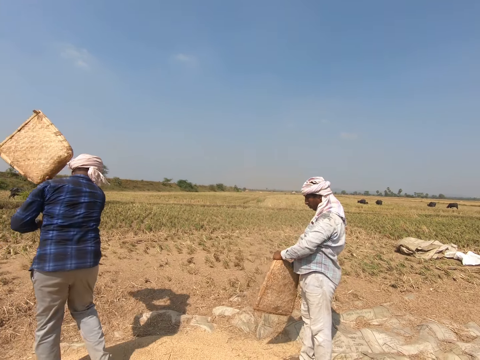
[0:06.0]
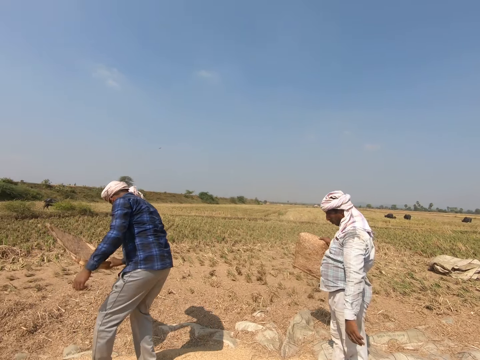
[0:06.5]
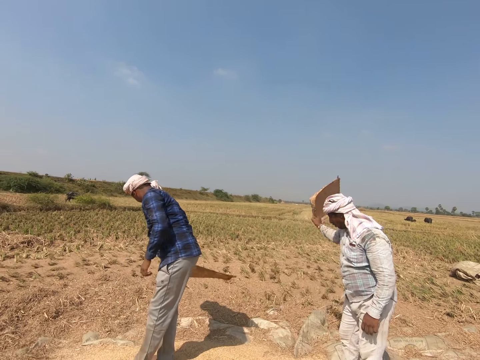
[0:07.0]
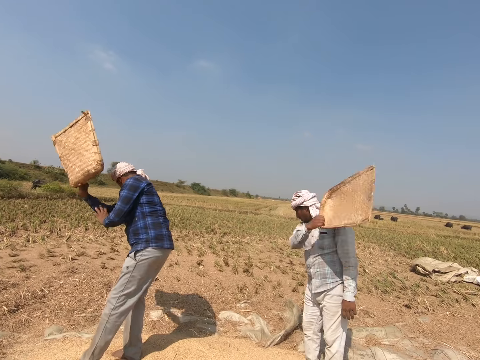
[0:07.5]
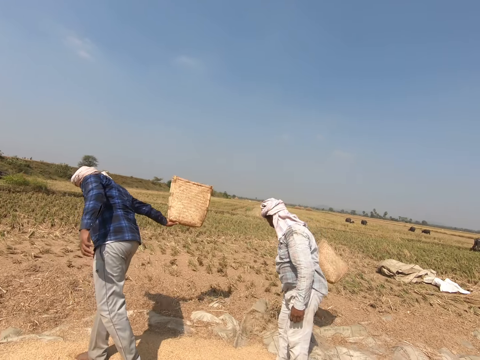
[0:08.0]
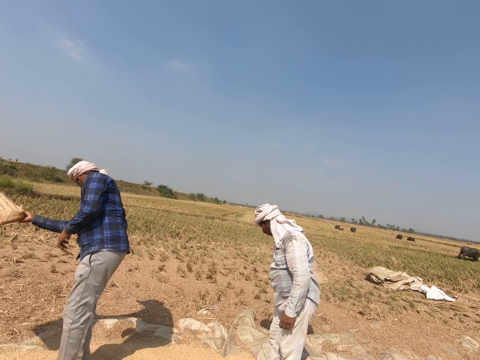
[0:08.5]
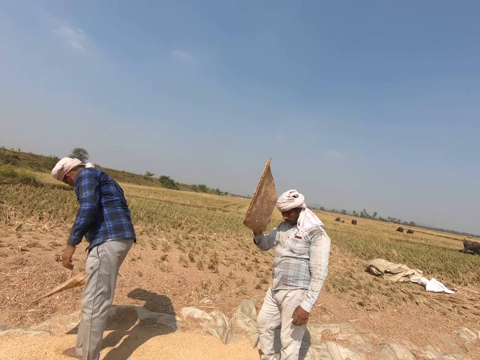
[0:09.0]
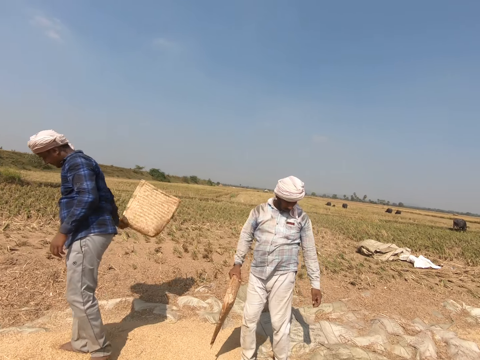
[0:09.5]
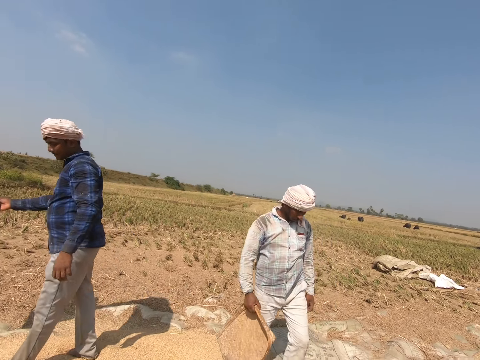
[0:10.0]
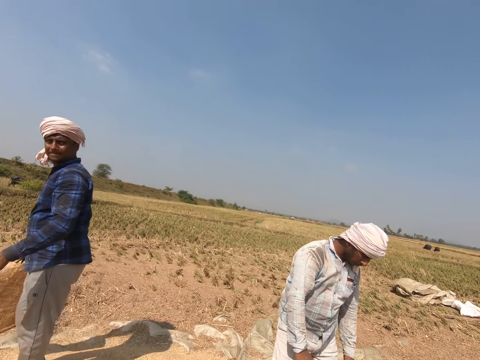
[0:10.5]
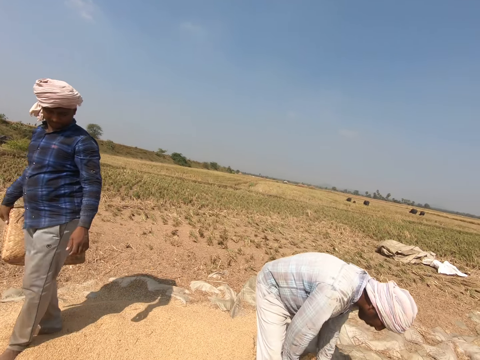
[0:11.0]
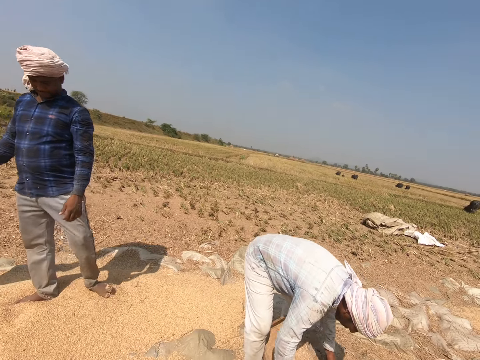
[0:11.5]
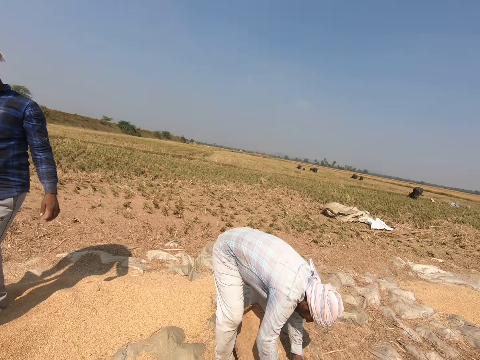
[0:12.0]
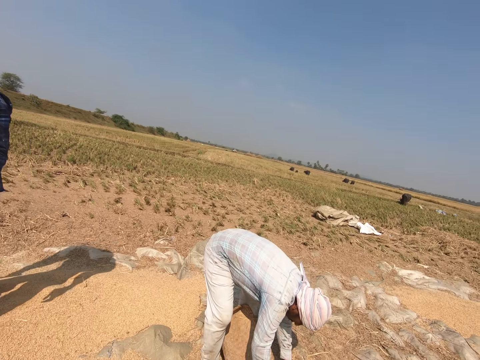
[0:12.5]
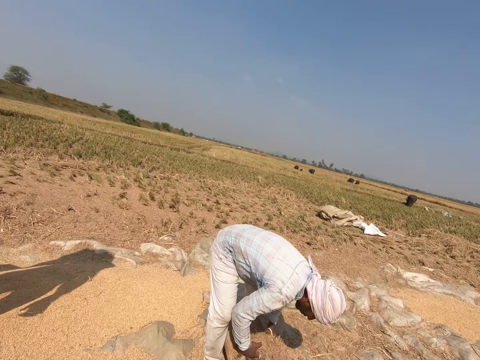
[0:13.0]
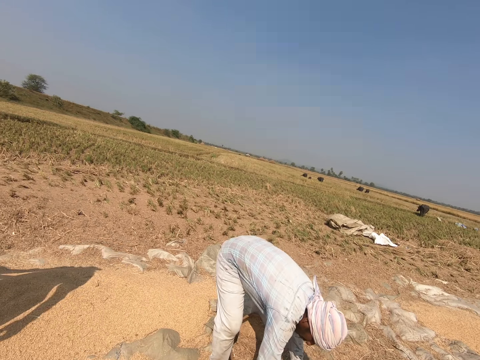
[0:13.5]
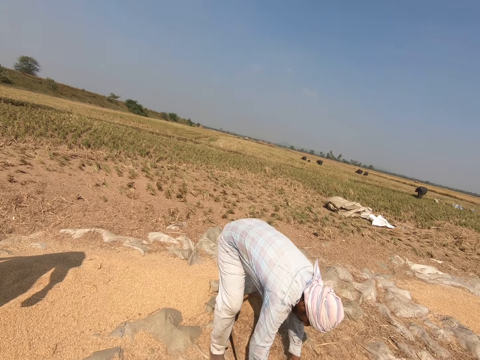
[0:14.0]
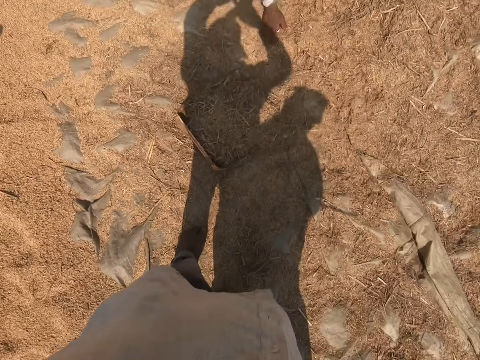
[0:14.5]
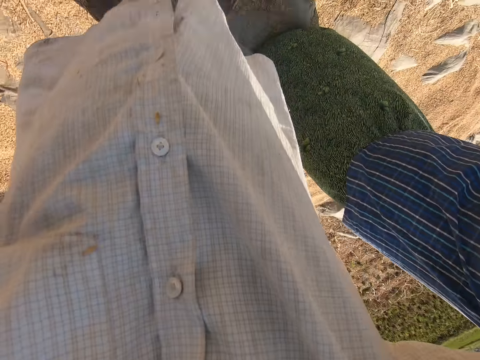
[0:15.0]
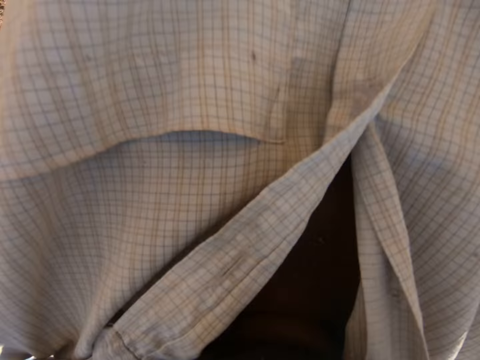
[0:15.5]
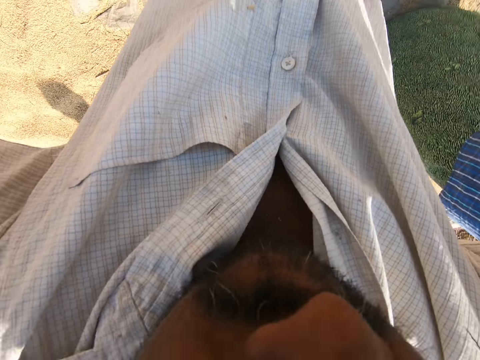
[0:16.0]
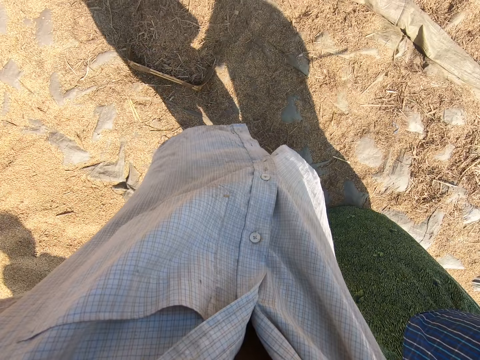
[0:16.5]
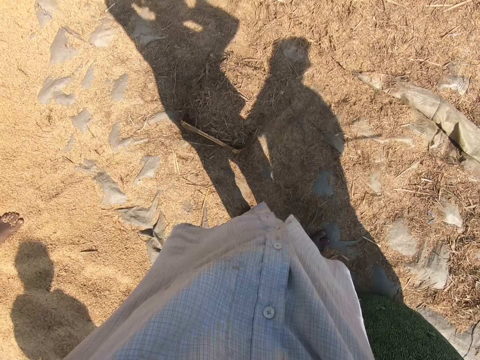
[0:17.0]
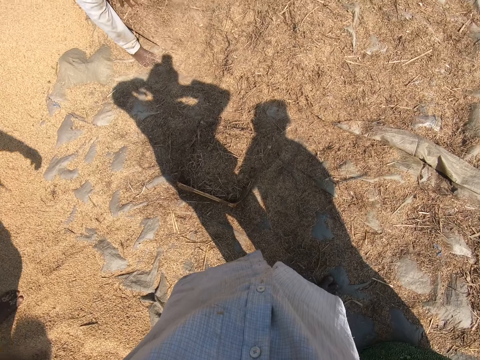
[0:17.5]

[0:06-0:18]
A man turns around. The man winnows the sesame with a winnowing tray. Another man winnows the sesame with a winnowing tray. The other man walks on the sesame and bends. The first man stands on the sesame and spreads the sesame with his leg. The other man puts sesame on the winnowing tray.

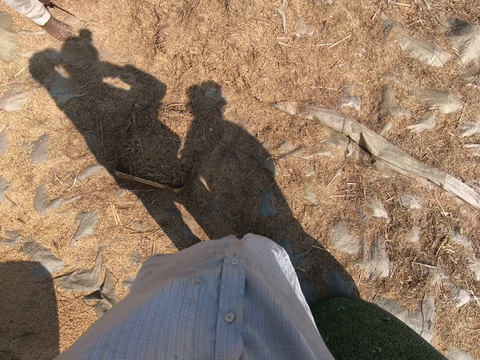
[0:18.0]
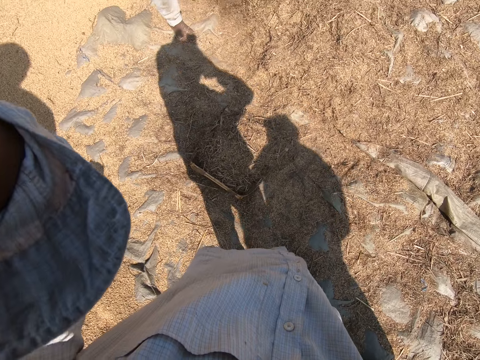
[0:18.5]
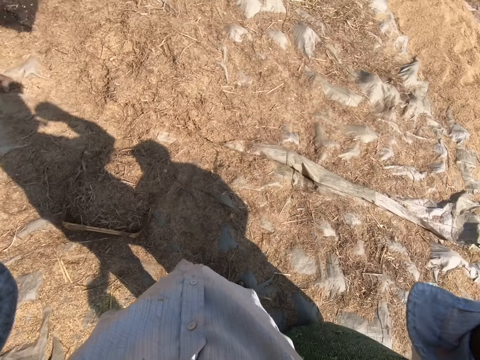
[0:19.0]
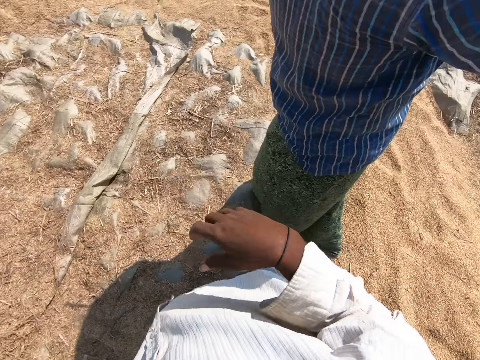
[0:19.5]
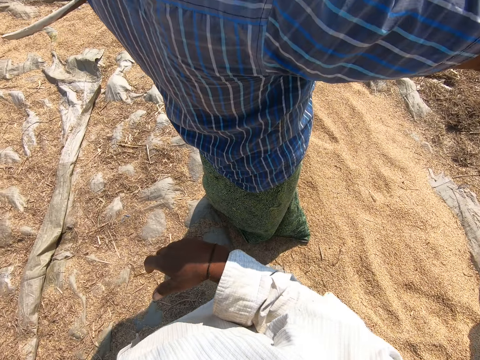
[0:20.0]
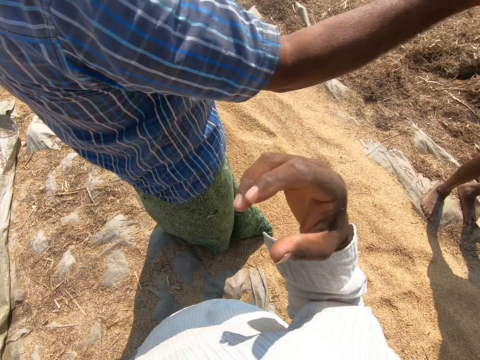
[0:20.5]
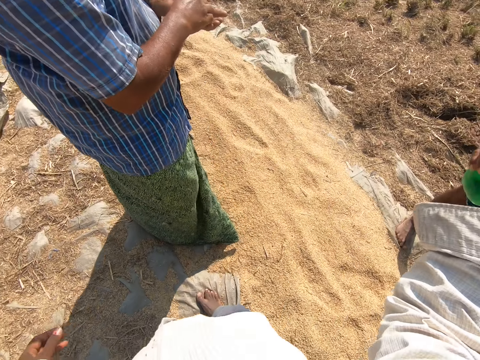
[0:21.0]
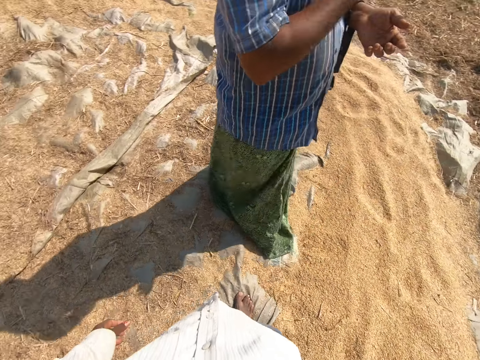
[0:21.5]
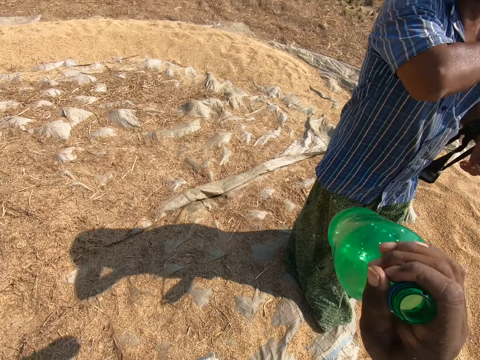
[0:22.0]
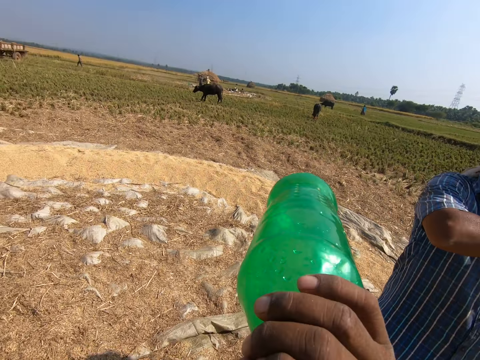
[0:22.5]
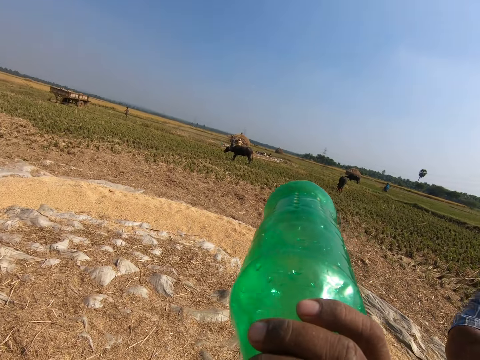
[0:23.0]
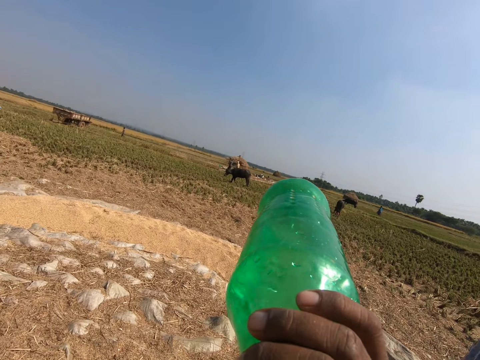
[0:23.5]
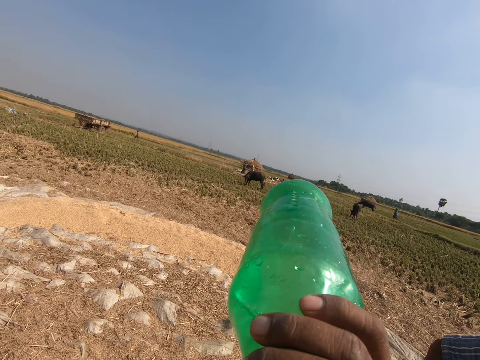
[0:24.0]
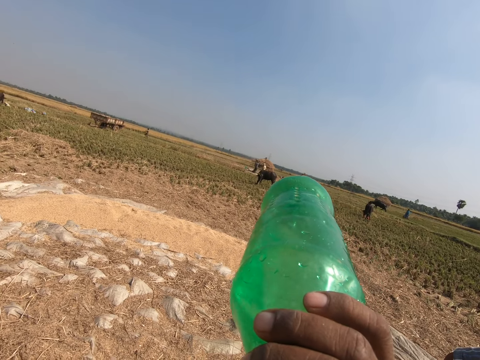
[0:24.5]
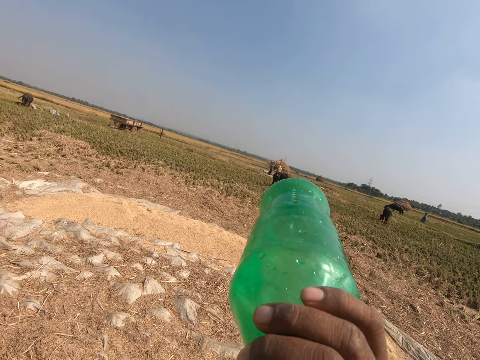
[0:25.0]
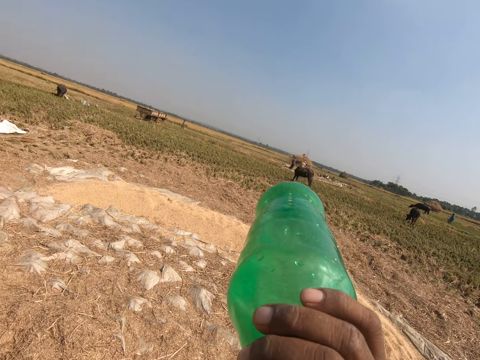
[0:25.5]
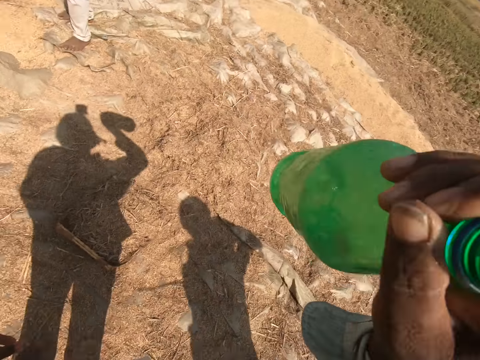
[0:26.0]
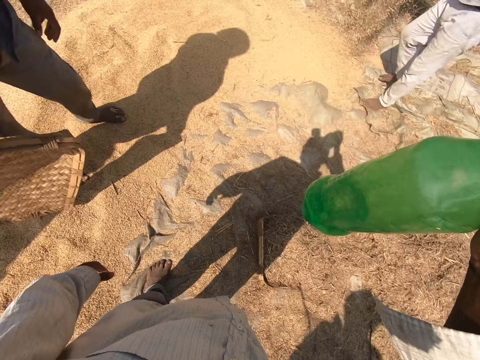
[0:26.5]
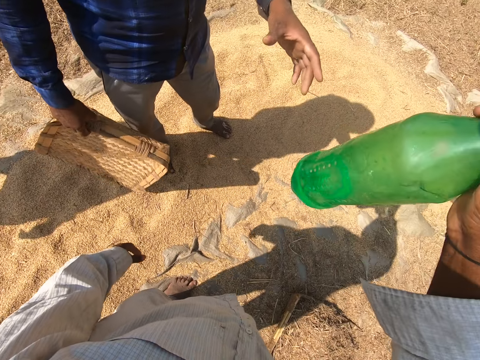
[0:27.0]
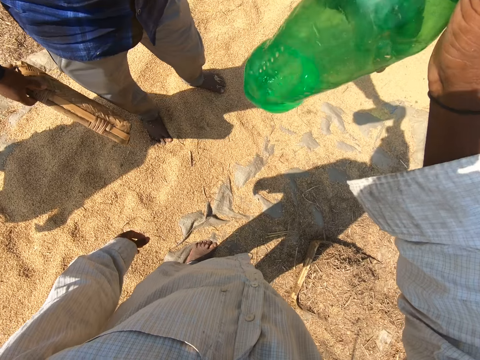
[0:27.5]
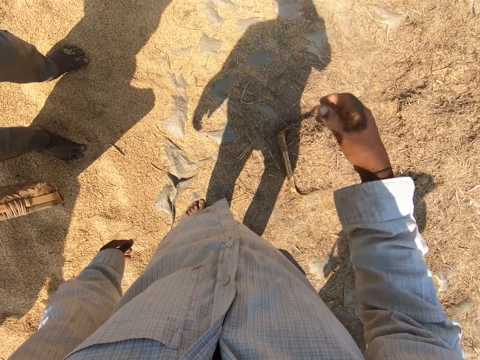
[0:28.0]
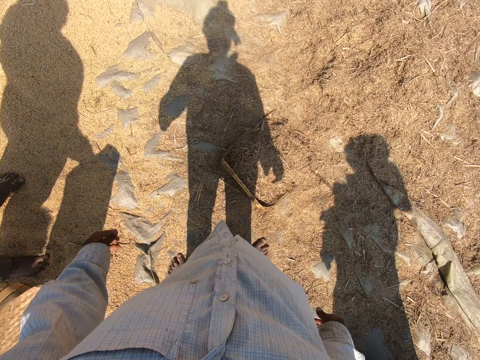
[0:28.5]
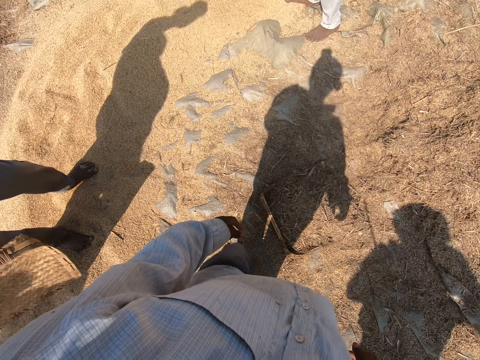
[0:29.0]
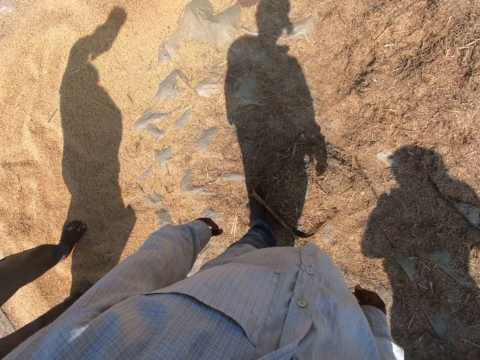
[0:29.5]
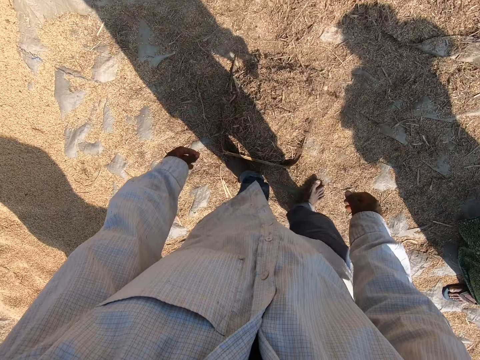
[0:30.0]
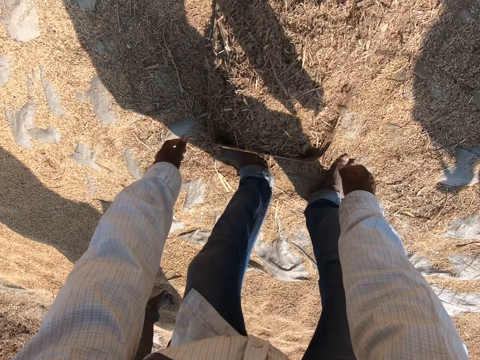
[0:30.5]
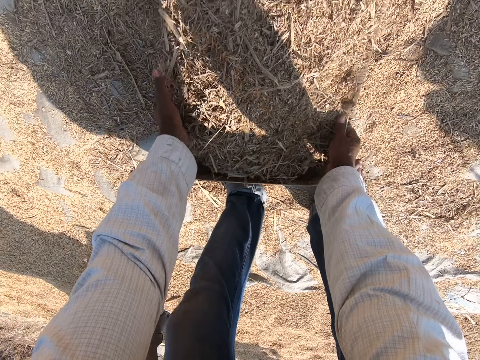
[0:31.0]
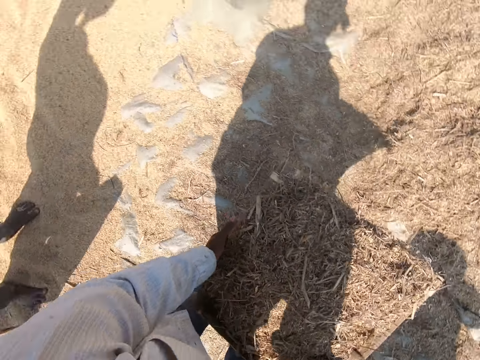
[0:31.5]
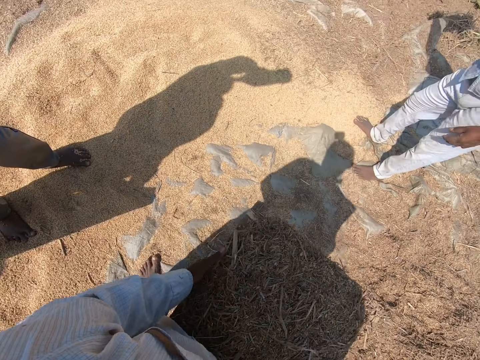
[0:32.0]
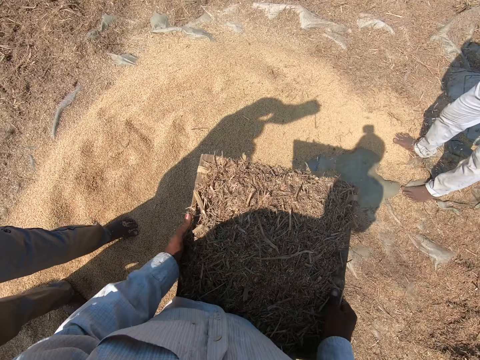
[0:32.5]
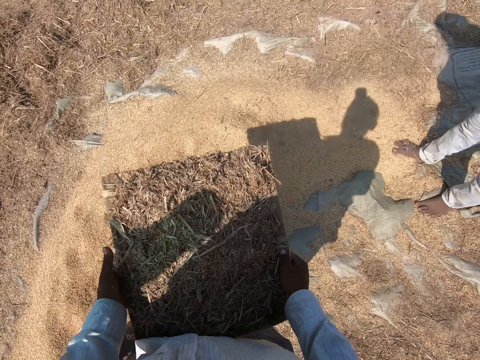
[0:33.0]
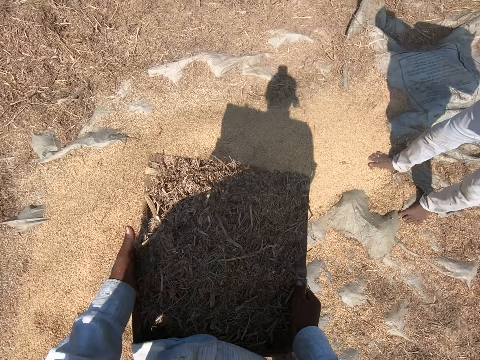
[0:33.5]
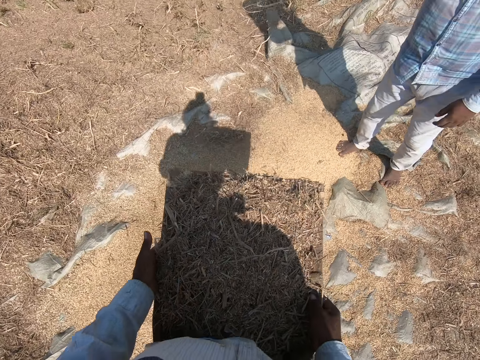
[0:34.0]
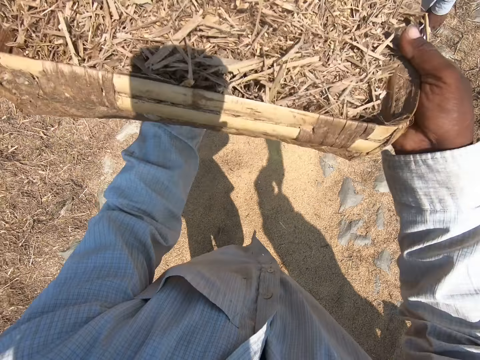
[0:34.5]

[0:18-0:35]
The camera wearer lowers his hand. A man stands beside the camera wearer. The camera wearer raises his hand. He talks. He picks up a bottle from another man. The other man gives the camera wearer the bottle. The camera wearer drinks water from the bottle. He removes the bottle from his mouth. A third man picks up the water bottle from the camera wearer. The camera wearer gives the third man the water bottle. He walks on the sesame, bends, and picks up a winnowing tray with his hands. He carries the sheaves. He walks on the sesame. Another man winnows the sesame with a winnowing tray.
